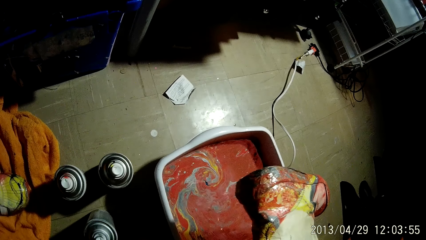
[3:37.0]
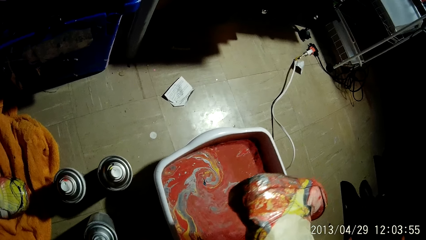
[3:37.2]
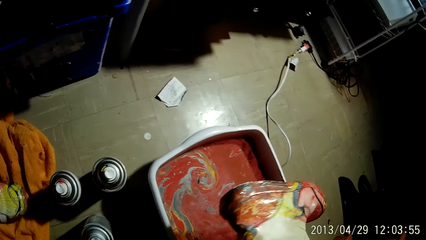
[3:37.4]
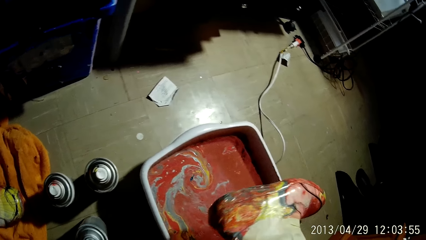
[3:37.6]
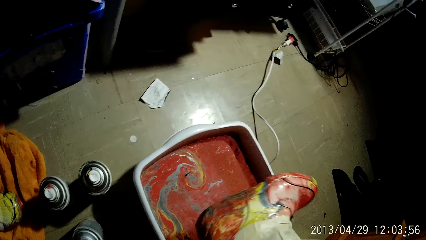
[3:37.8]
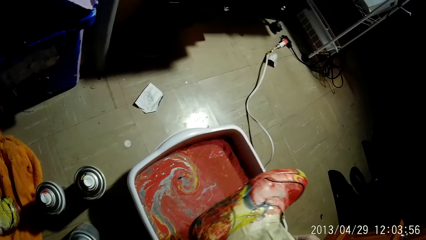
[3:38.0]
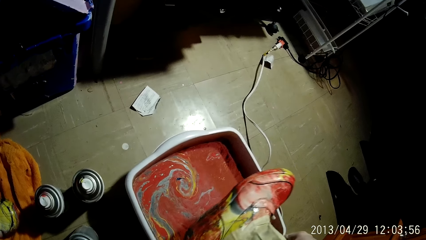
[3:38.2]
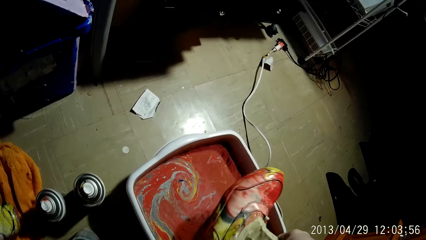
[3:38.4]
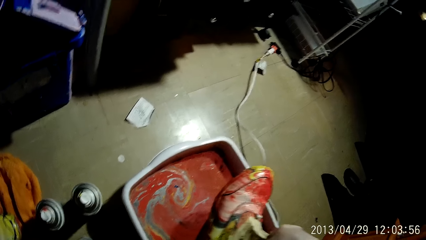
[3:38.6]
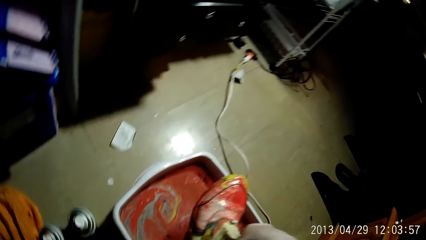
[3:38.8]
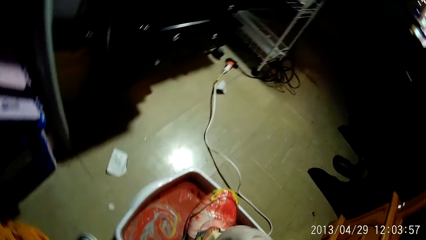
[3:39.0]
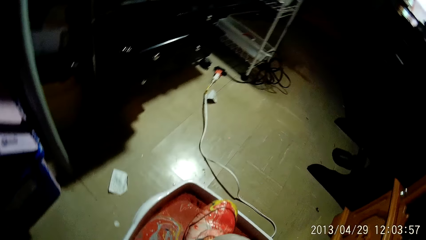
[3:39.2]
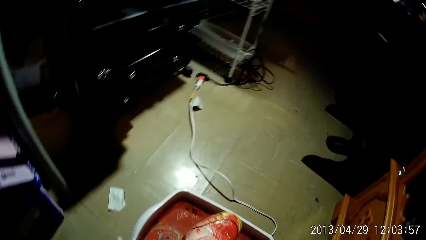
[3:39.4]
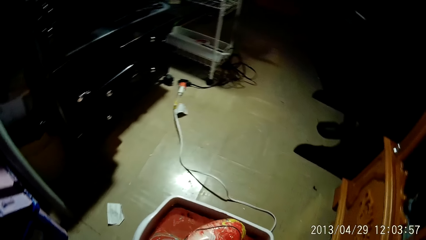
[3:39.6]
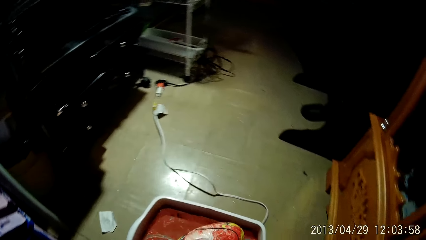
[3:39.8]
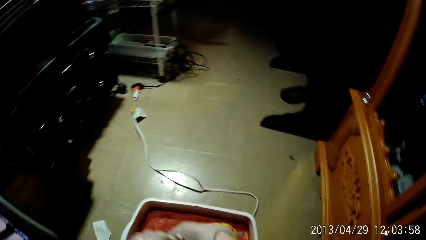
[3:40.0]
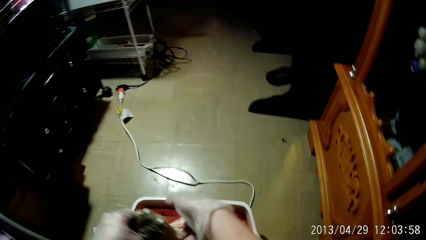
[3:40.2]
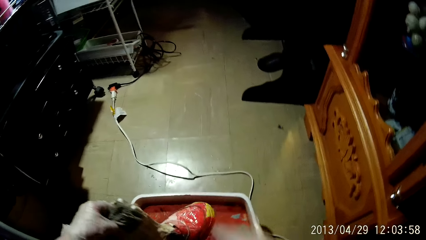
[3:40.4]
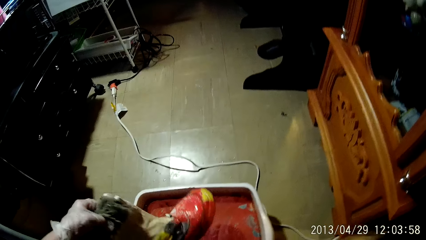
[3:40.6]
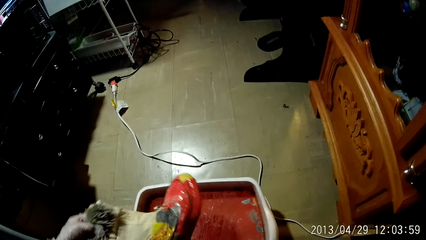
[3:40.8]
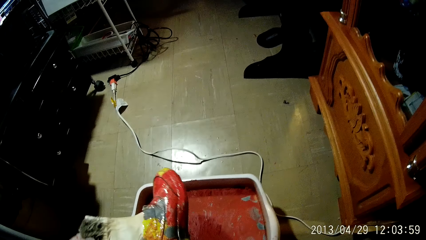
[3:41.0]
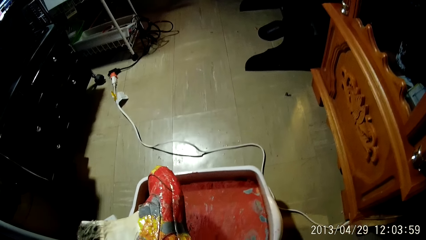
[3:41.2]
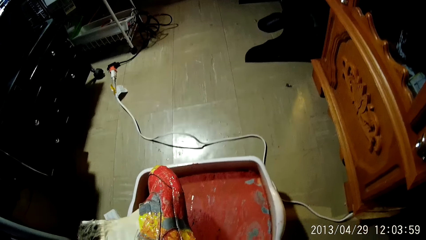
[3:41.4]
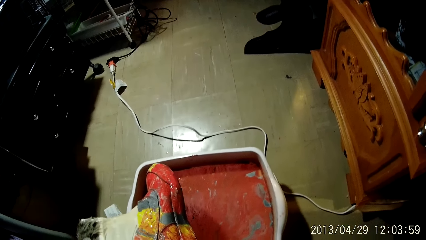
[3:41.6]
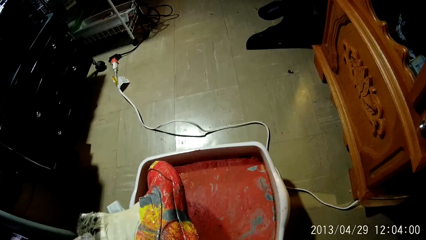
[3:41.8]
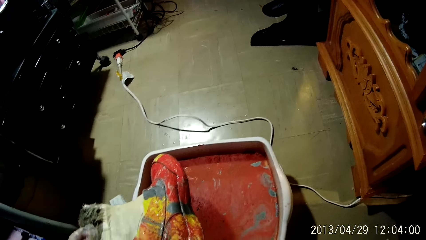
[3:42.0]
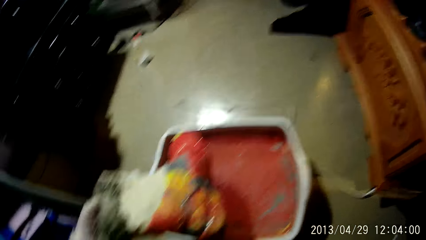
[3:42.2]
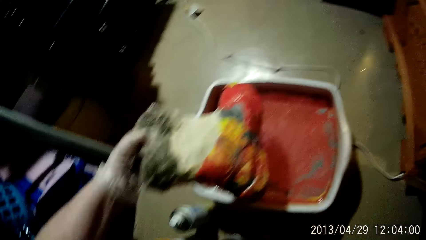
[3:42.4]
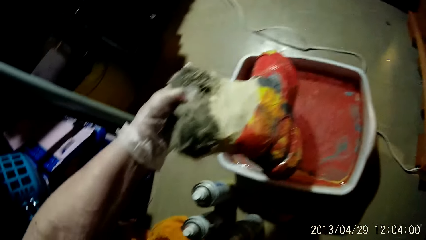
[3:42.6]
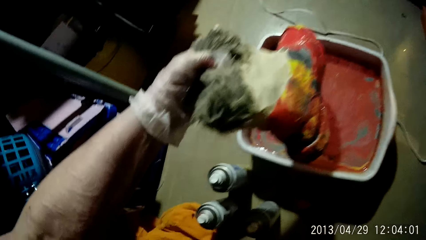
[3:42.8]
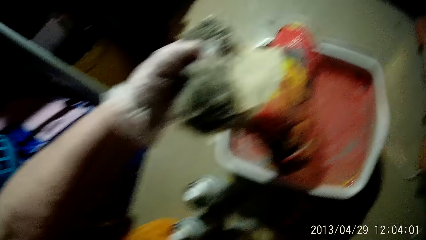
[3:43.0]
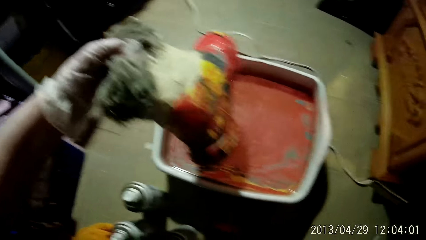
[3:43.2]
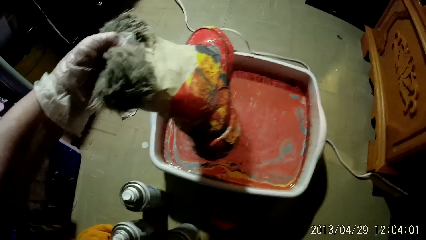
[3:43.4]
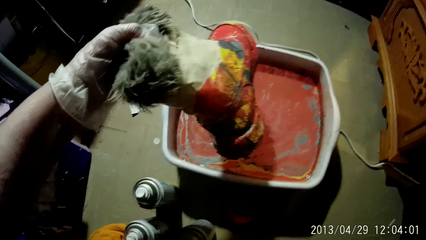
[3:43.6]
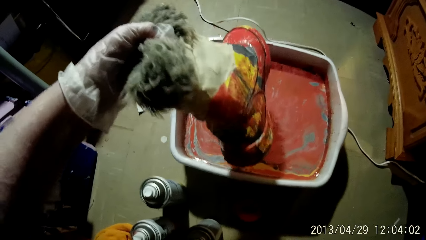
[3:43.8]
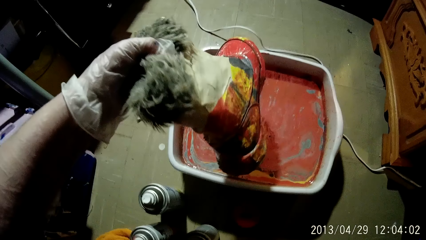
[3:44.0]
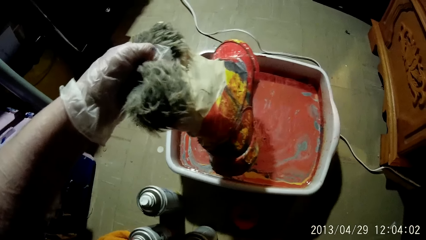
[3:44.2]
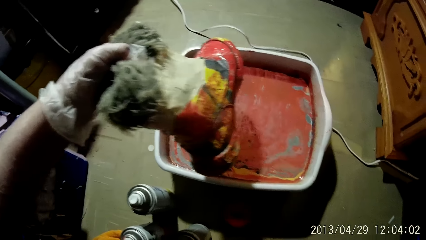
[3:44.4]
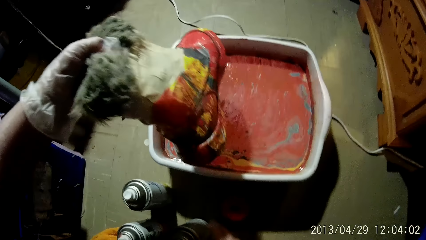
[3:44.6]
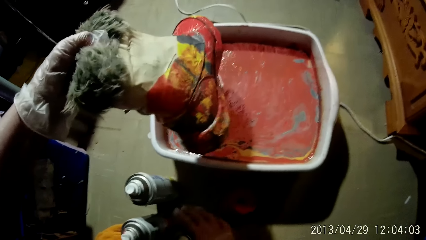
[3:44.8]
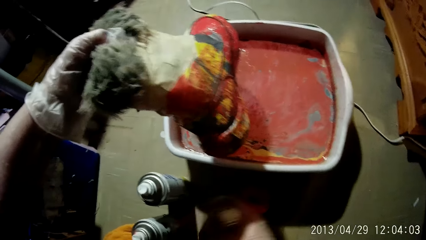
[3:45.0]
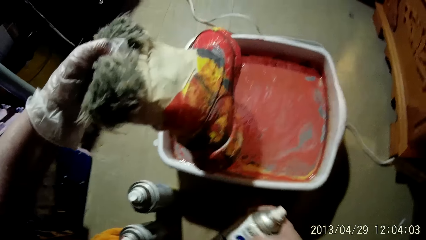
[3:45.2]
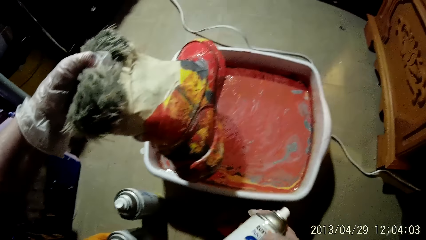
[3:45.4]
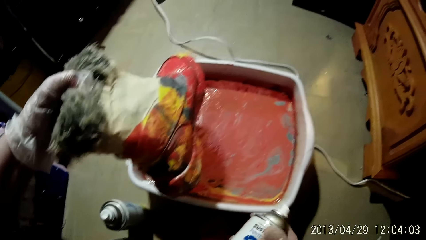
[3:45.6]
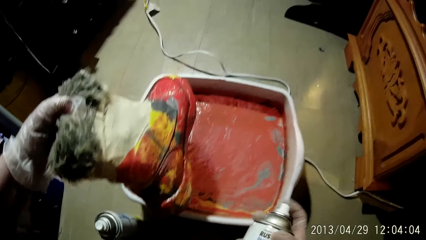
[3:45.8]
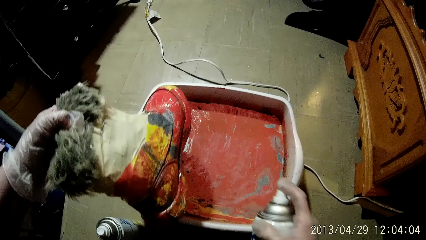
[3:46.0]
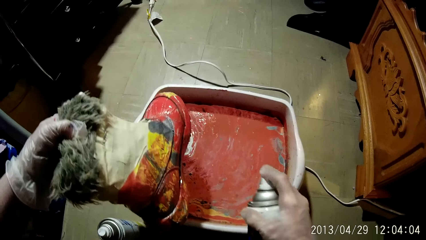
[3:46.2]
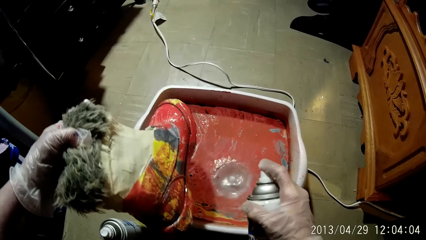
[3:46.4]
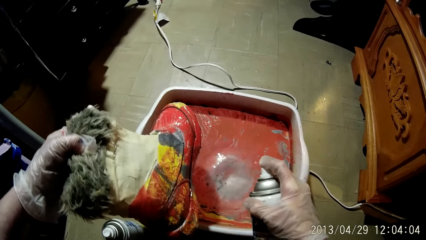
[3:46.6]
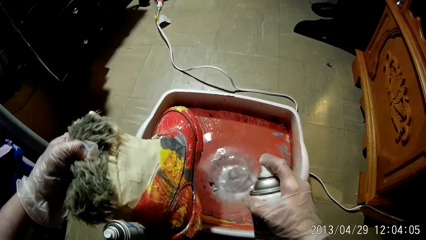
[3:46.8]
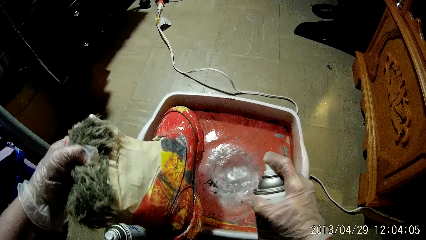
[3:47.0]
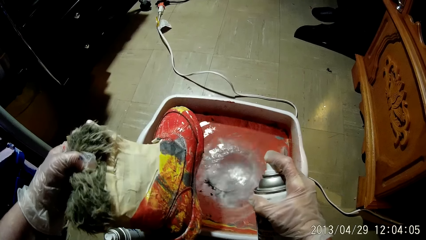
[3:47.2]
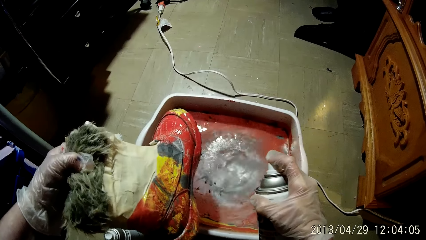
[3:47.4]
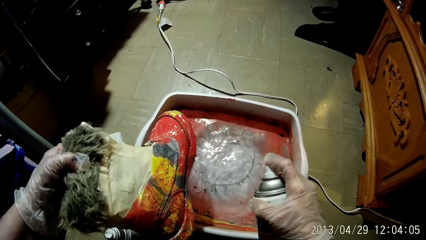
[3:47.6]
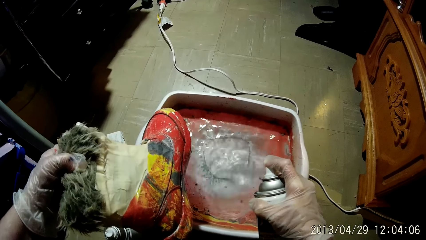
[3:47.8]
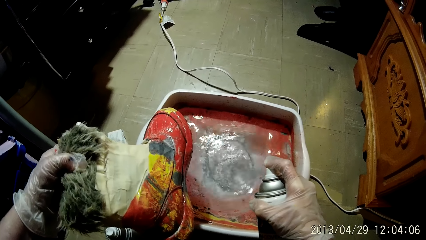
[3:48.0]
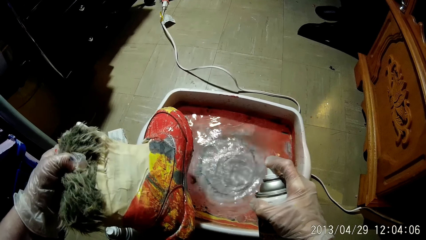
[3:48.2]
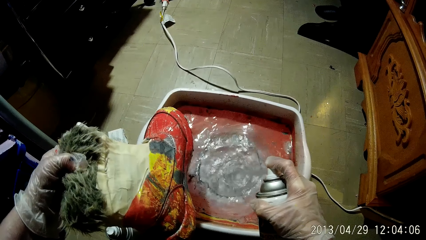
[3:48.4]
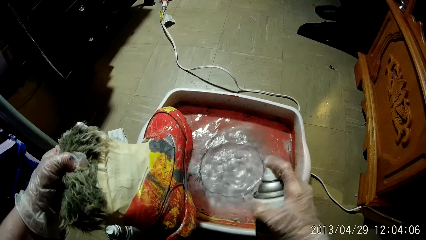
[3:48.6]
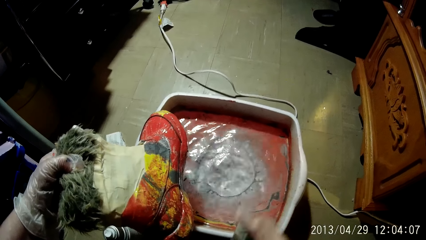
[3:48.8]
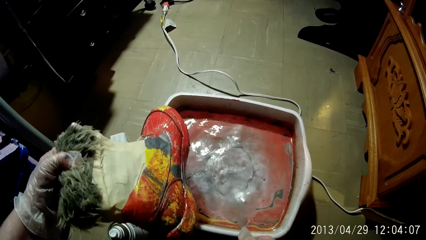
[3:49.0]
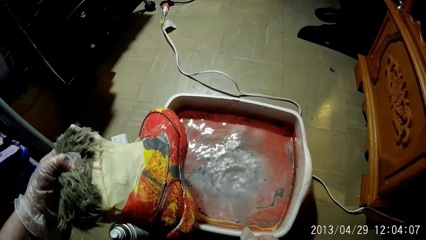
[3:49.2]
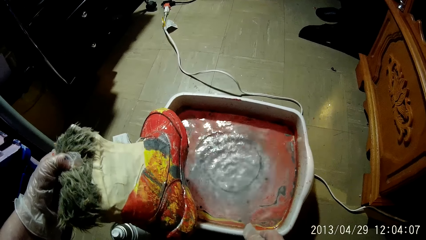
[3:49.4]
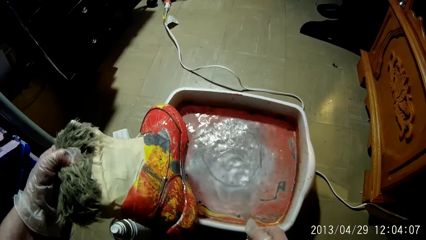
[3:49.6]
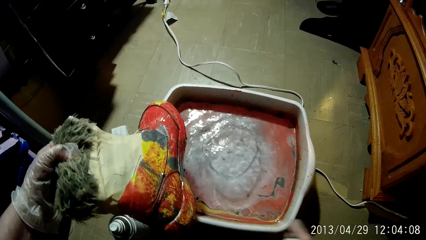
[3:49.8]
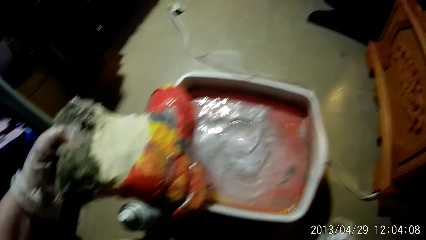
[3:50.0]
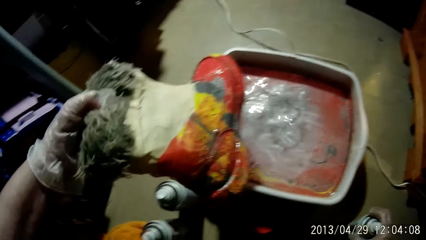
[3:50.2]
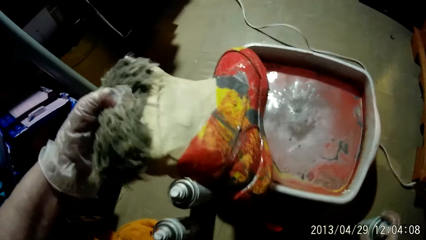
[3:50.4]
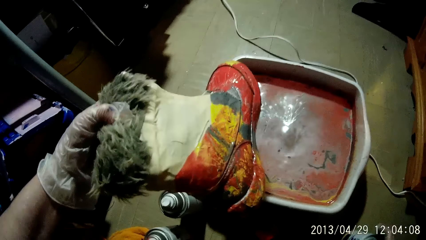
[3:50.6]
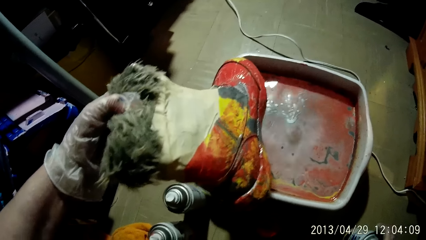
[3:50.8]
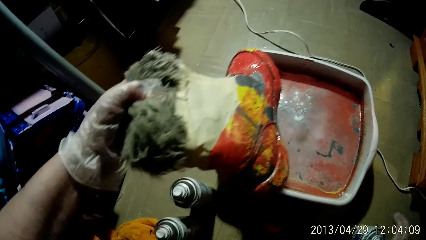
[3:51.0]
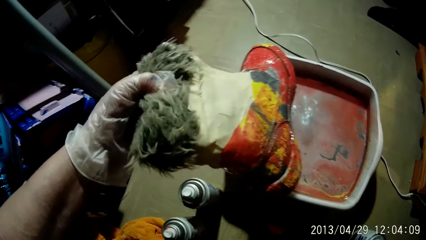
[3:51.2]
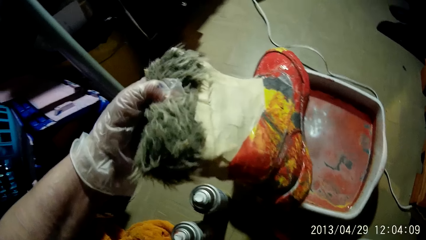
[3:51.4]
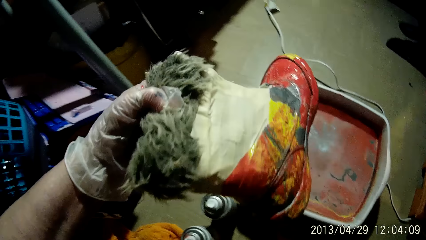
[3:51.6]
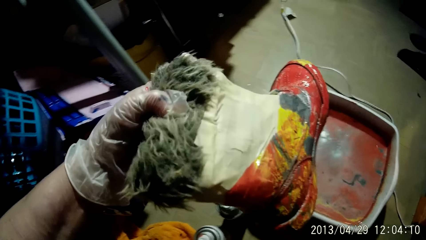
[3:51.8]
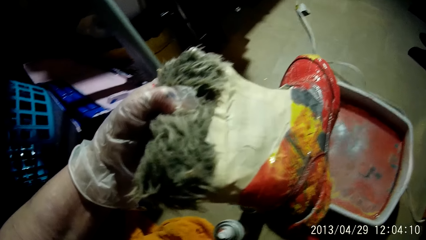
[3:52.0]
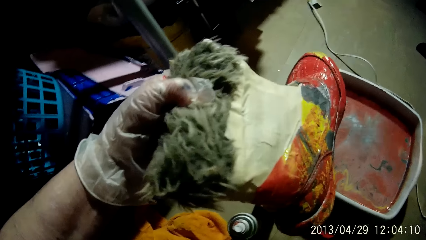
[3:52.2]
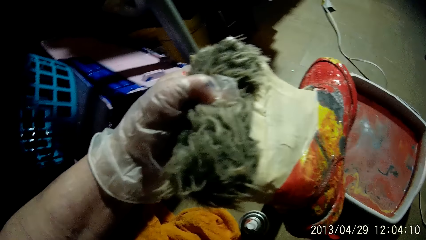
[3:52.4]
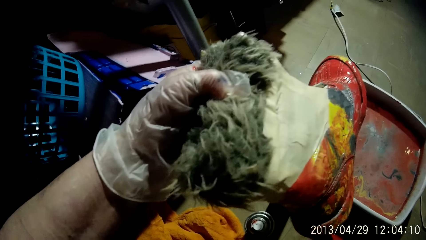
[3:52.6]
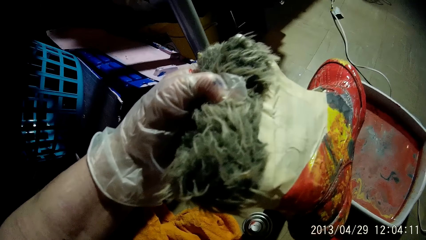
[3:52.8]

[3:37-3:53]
The camera wearer looks at the shoe. She passes the shoe from her right hand to her left hand. She sprays a paint into a hydro-dip tank with her right hand. She lifts up the shoe.
